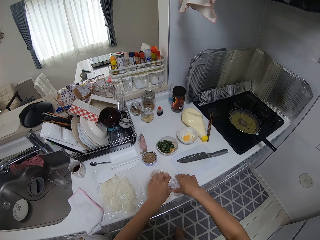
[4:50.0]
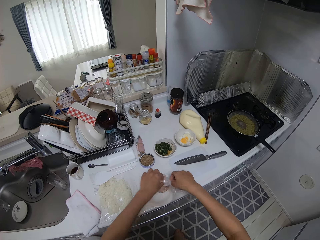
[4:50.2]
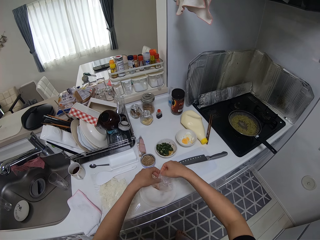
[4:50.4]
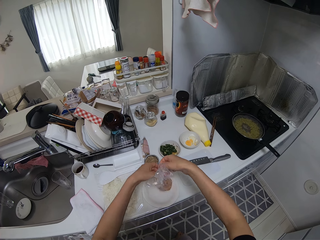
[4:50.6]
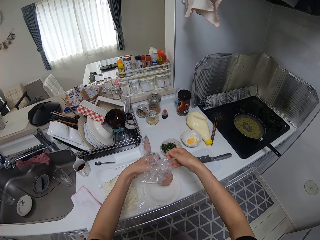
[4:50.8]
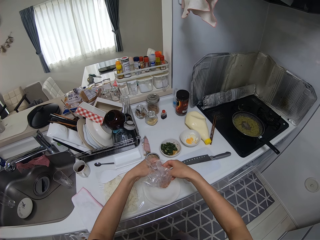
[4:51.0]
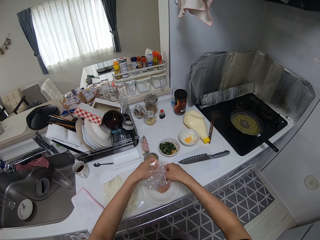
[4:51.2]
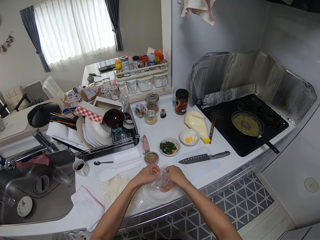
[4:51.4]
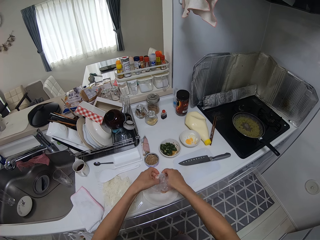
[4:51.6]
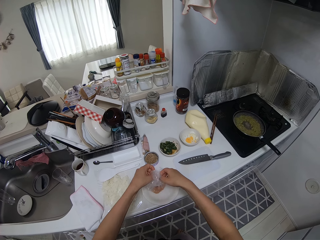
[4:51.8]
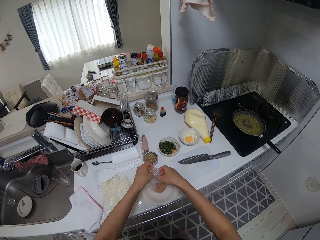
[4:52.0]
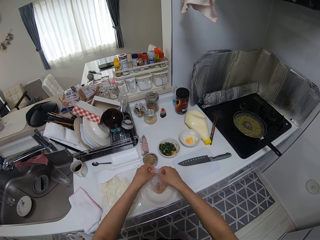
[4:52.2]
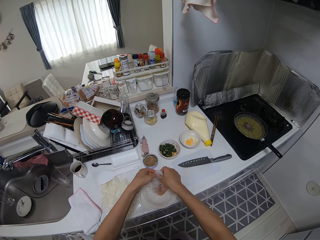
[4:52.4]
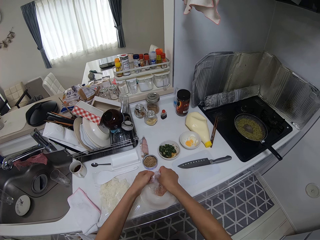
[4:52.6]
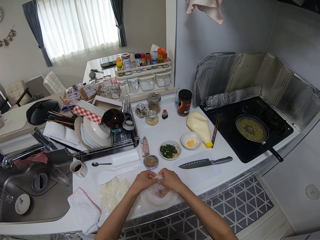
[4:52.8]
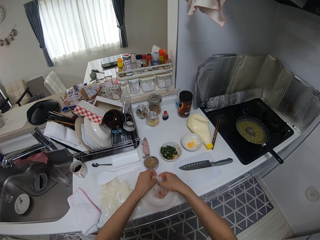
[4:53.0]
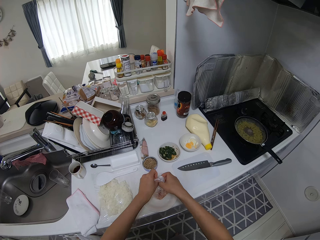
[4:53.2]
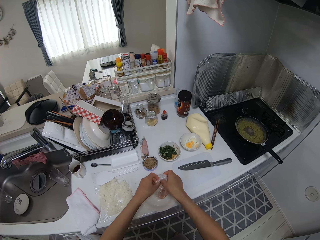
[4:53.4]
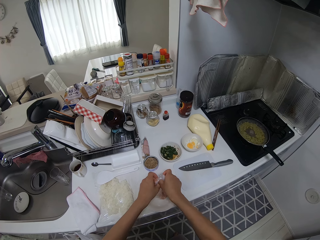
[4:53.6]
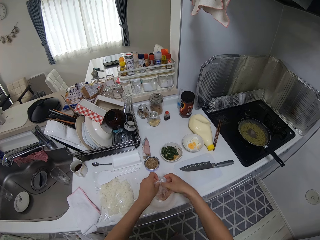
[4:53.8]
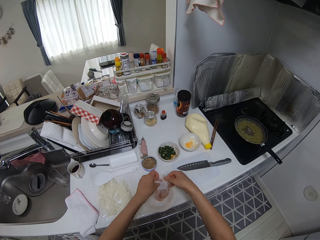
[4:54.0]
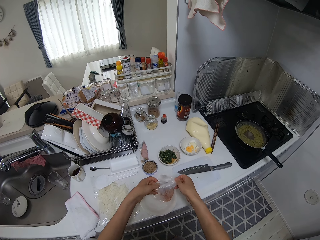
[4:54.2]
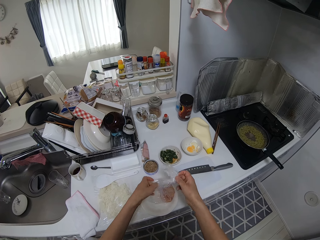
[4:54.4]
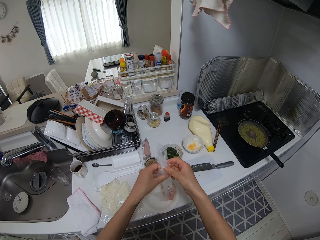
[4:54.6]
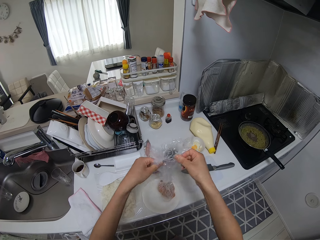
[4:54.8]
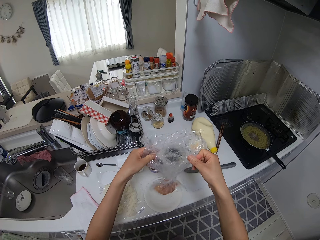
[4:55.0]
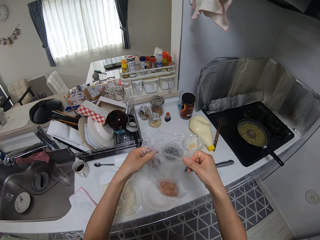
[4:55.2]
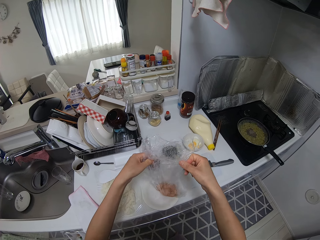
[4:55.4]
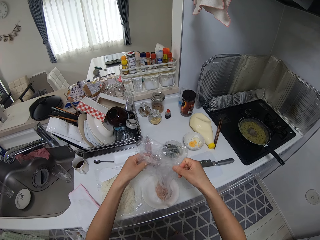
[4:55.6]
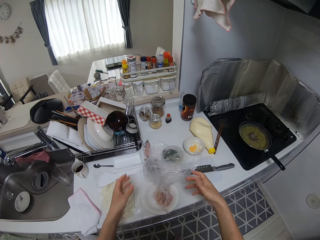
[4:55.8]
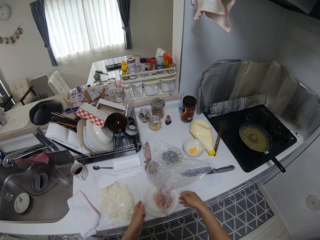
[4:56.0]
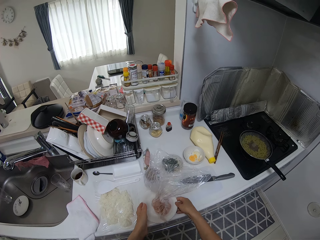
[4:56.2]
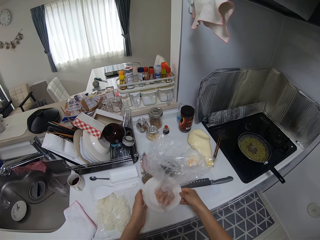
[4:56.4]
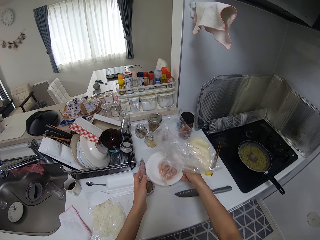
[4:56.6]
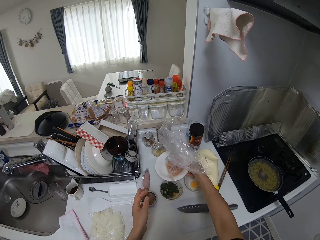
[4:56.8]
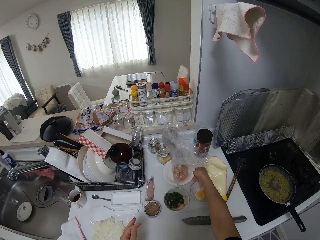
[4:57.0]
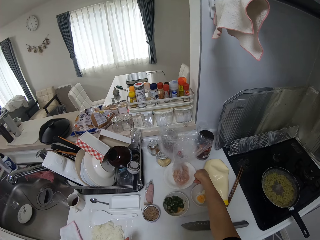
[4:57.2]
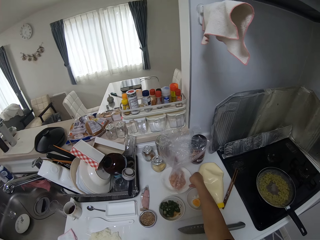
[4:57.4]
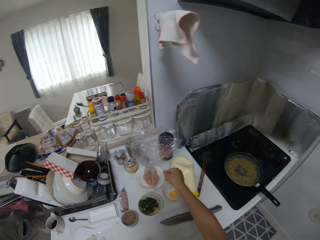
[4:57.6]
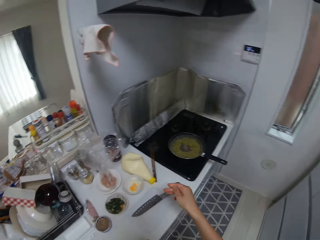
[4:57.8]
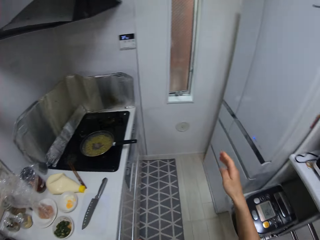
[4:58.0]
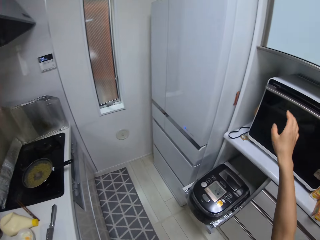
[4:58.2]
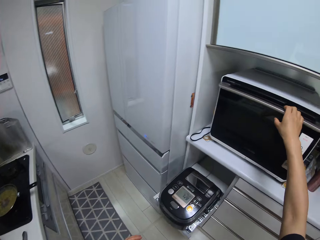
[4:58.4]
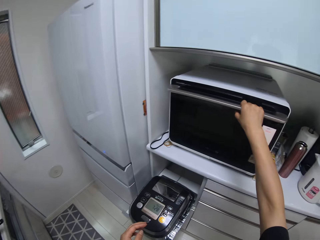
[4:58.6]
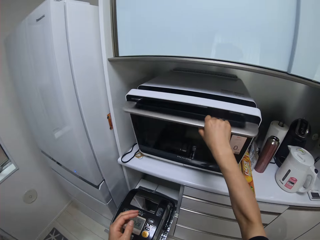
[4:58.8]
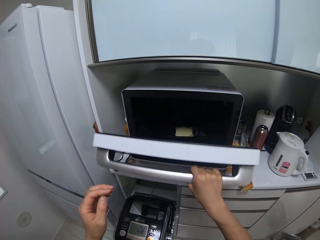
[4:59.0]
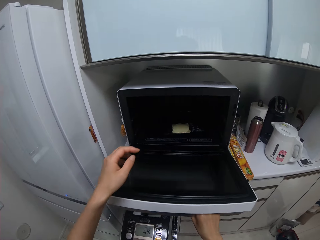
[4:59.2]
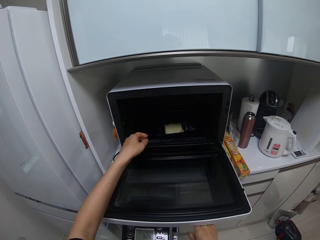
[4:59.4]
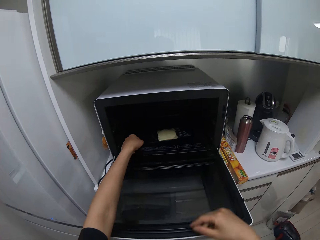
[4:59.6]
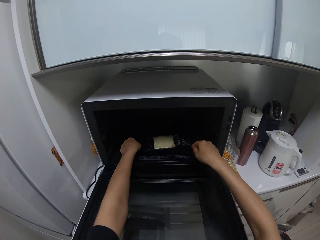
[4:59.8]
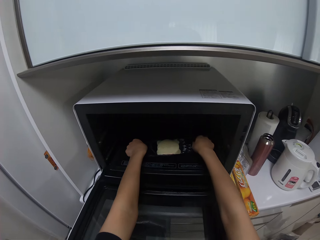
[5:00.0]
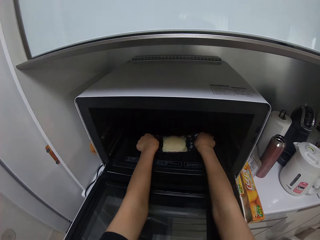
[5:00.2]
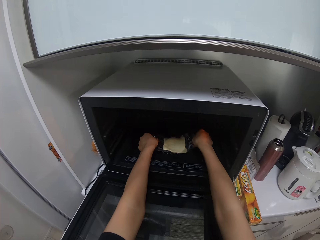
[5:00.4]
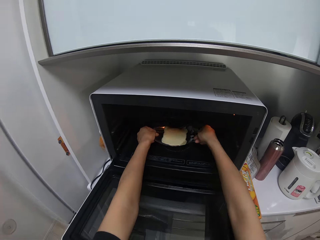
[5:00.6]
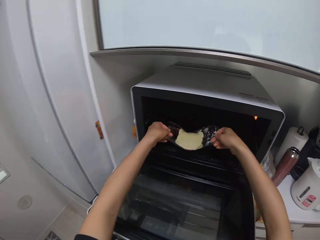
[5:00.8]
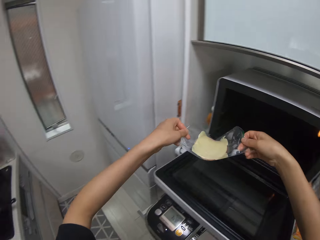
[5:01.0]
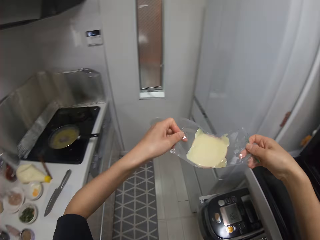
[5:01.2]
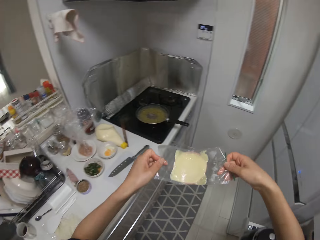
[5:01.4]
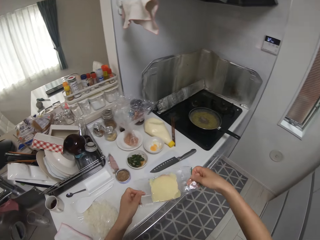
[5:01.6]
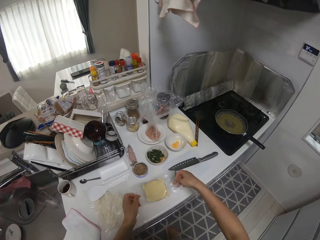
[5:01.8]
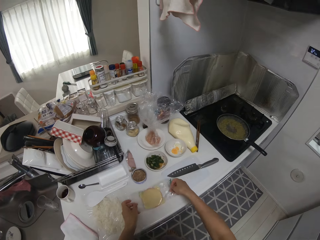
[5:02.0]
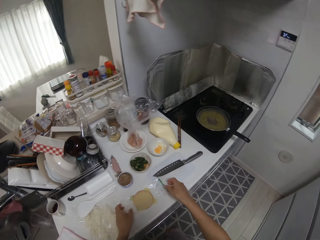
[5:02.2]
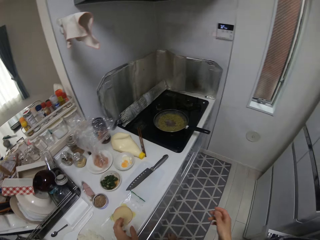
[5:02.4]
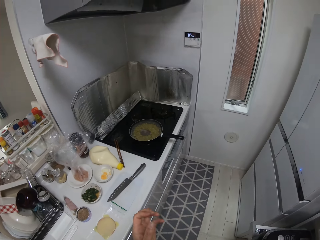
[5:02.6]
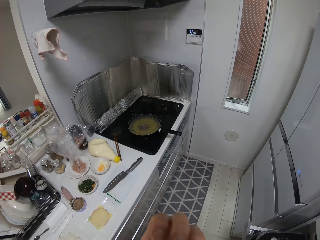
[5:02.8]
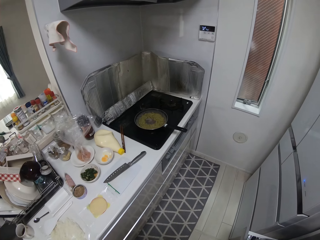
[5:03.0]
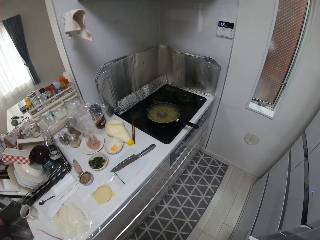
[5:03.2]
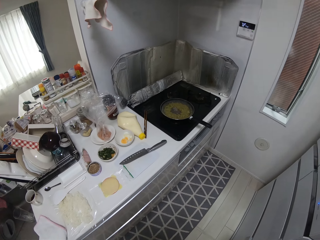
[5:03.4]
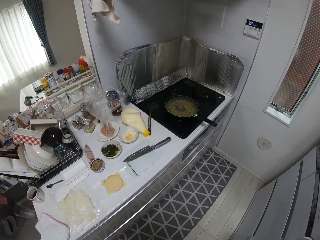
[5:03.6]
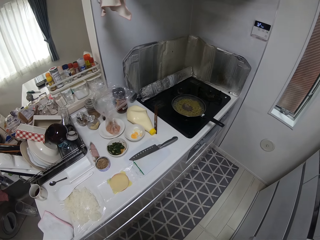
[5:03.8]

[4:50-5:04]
The camera wearer places the plate on the counter. She opens the paper. She loosens a nylon on the plate. She picks up the plate with her hands and places the plate aside on the counter. She opens the microwave with her right hand. She picks up a nylon of food from the microwave and drops the nylon of food on the kitchen surface.

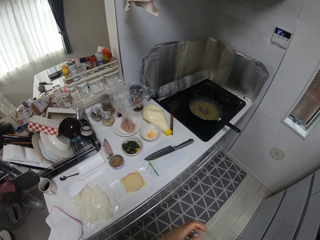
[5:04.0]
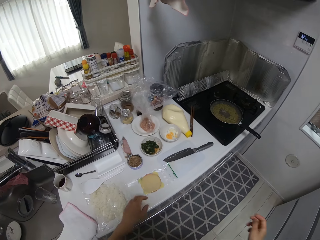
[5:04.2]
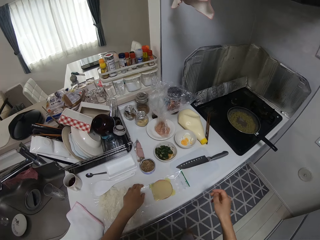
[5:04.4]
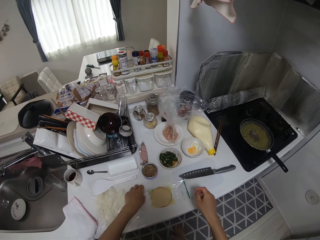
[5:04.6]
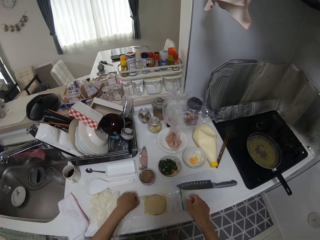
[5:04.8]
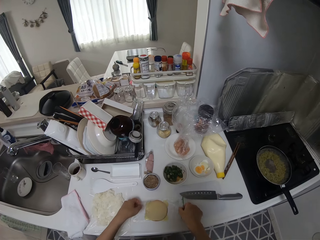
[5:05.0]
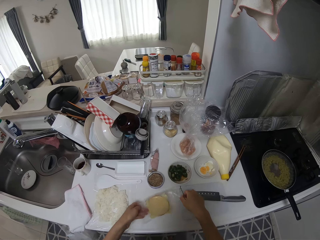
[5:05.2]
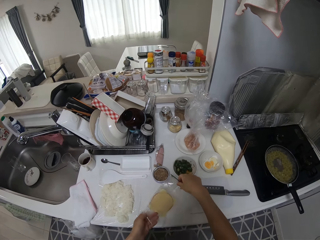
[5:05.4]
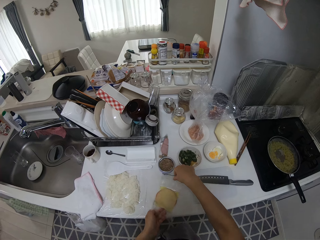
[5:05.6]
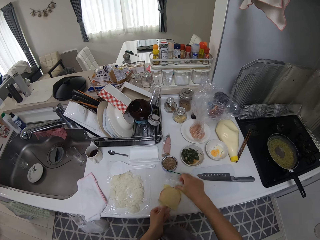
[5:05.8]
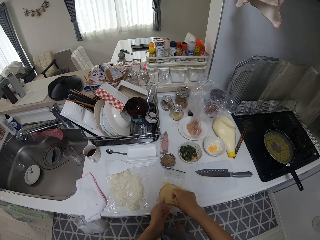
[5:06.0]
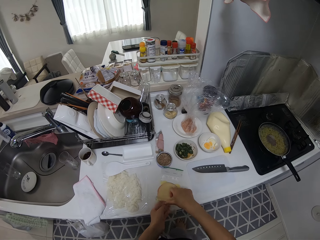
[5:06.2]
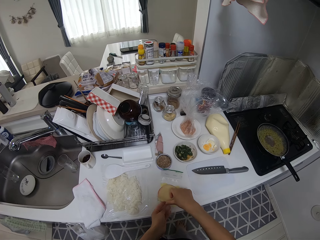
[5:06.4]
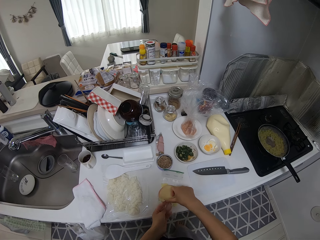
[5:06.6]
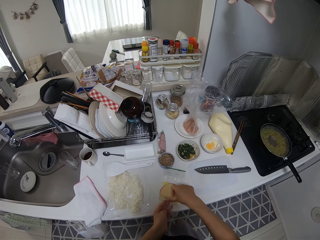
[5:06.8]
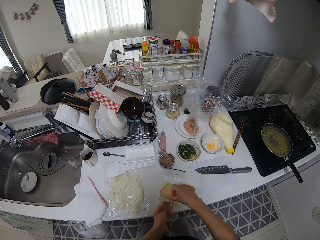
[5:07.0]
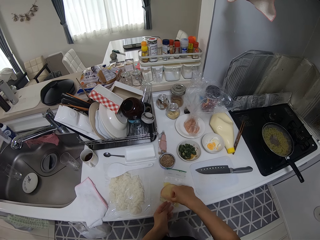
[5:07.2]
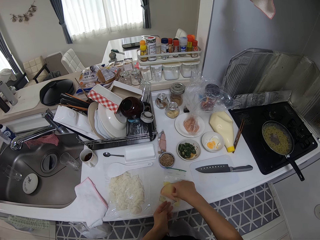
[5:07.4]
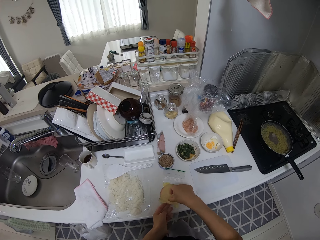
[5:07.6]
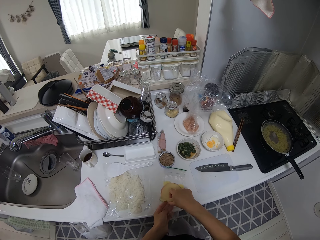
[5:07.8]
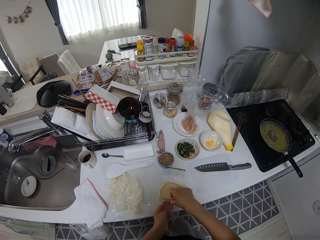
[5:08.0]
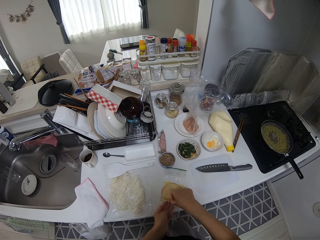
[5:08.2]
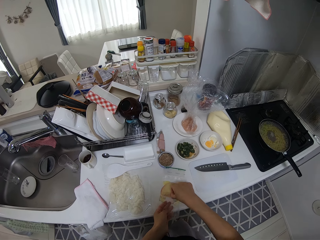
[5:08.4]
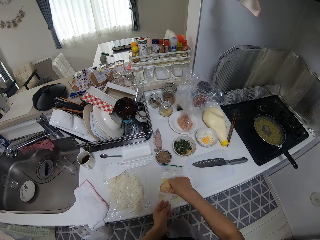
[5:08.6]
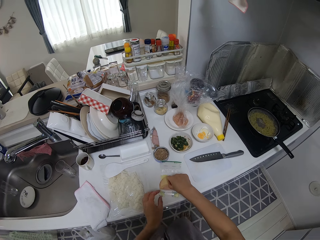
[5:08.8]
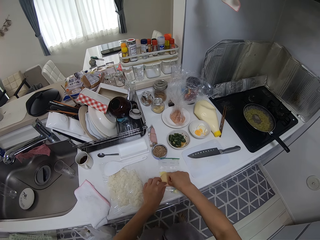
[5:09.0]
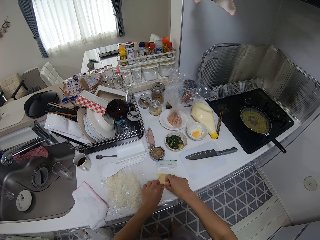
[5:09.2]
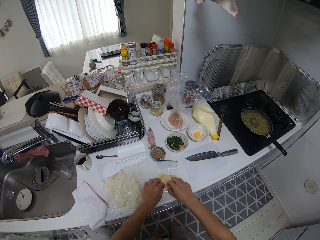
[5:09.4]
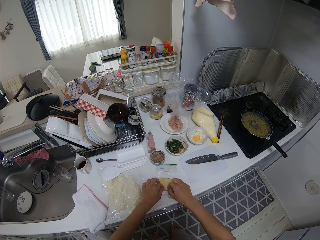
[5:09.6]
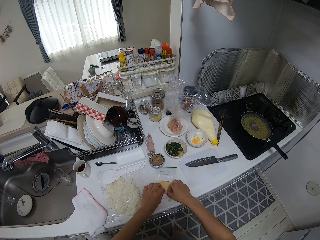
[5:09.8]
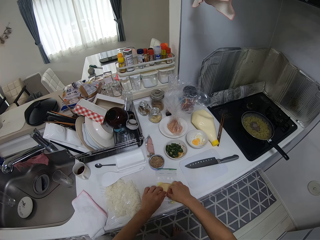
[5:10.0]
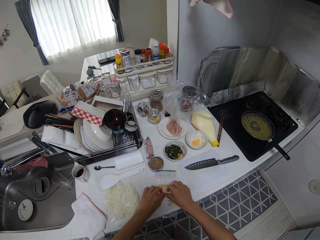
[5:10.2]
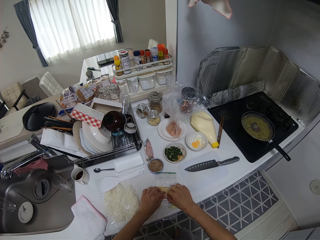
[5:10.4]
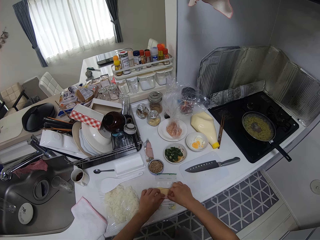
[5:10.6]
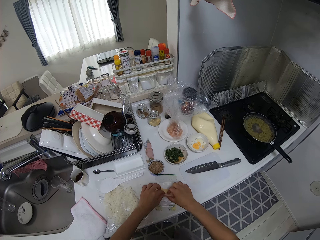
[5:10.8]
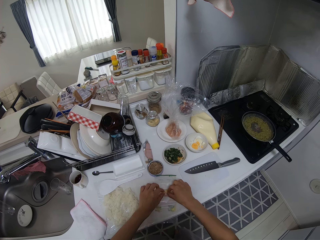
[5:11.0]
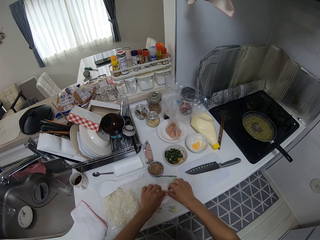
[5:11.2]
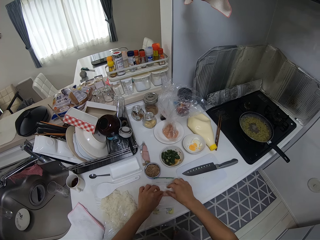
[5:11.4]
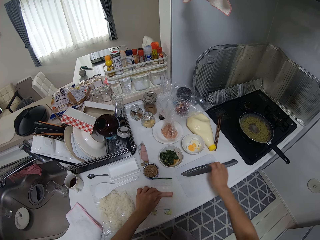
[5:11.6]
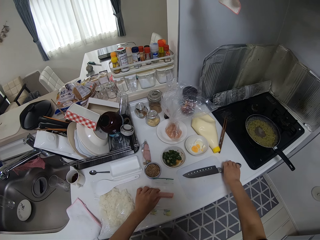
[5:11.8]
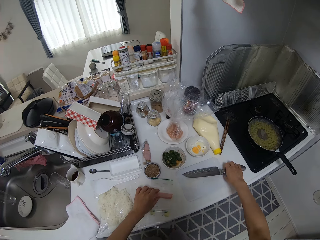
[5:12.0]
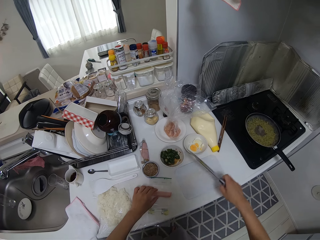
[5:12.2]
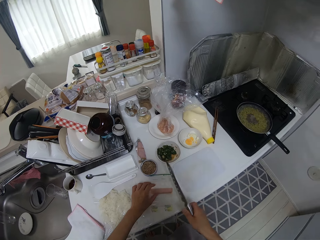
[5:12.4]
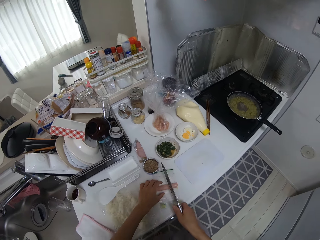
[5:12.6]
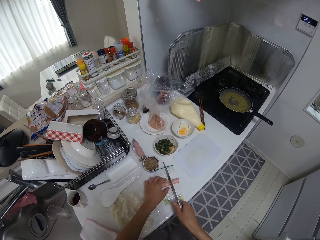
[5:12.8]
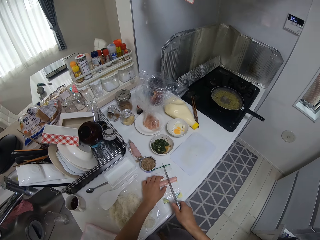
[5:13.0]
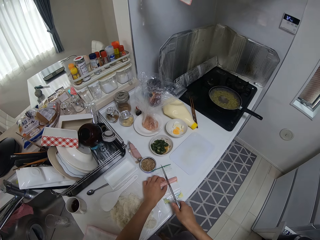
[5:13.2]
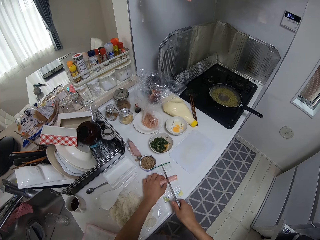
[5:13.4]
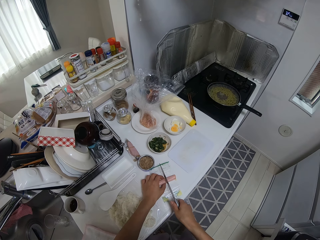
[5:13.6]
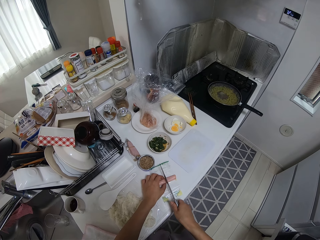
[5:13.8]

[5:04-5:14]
The camera wearer adjusts the nylon of food on the kitchen surface. She rolls the food on the nylon with her hands. She folds something. She picks up the knife on the table with her right hand. She cuts the food with the knife in her right hand.
